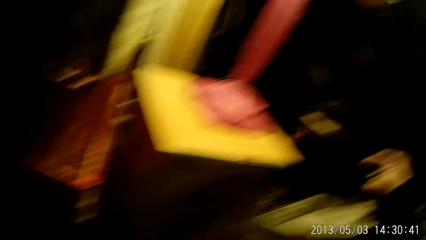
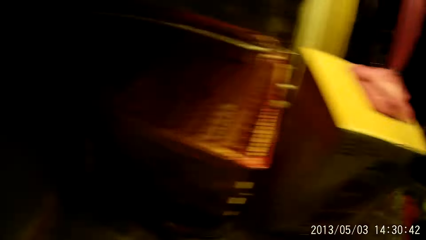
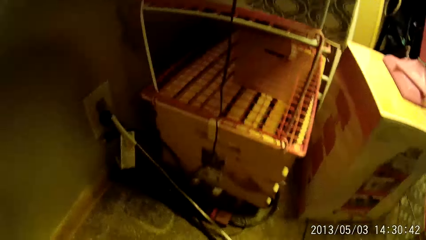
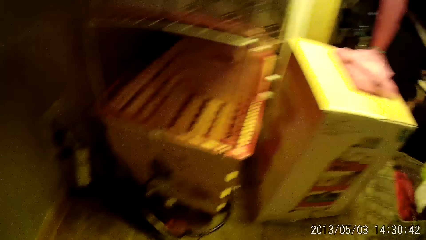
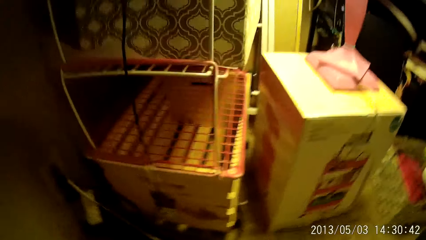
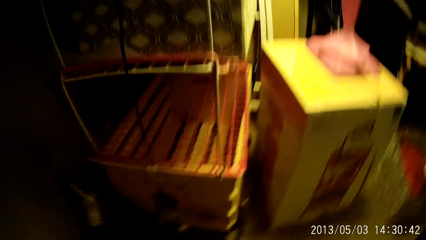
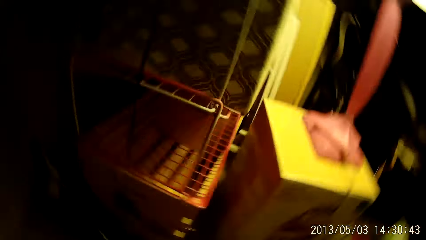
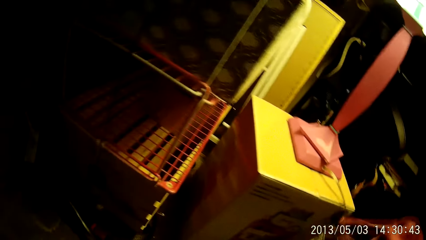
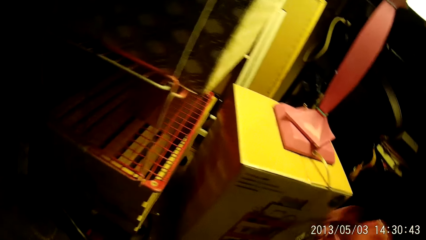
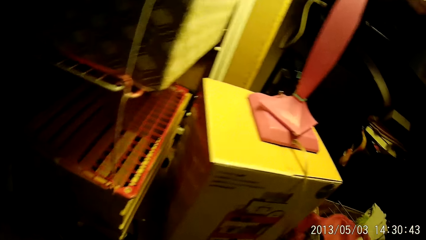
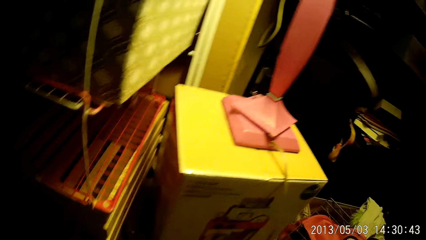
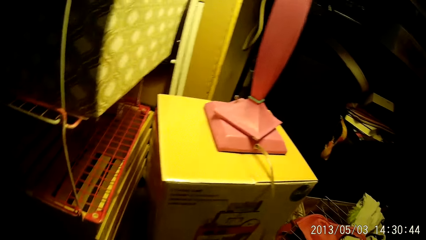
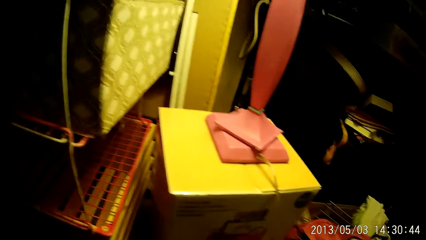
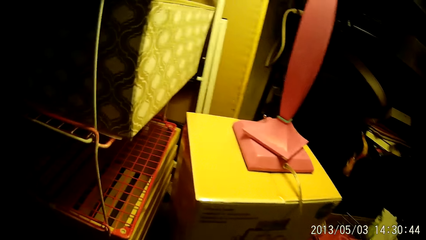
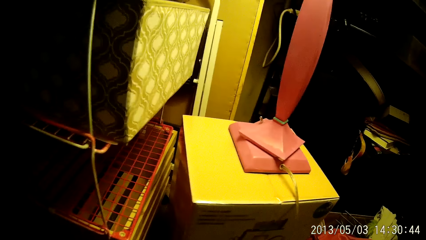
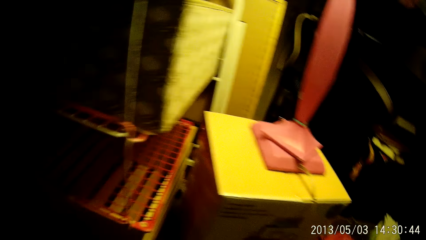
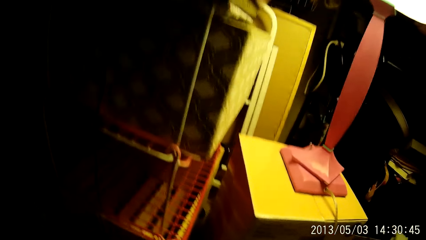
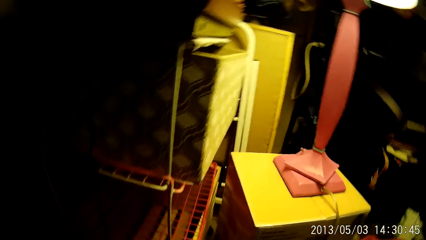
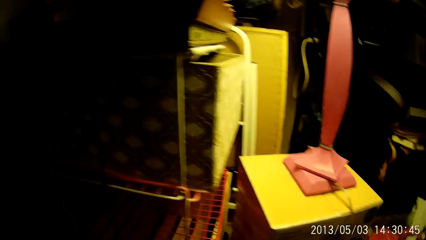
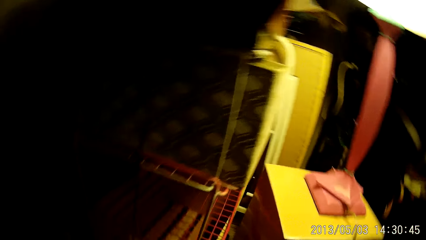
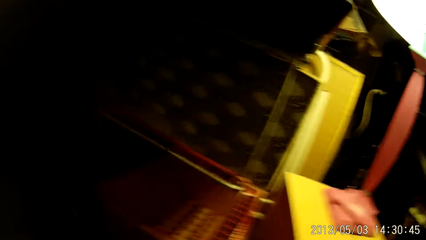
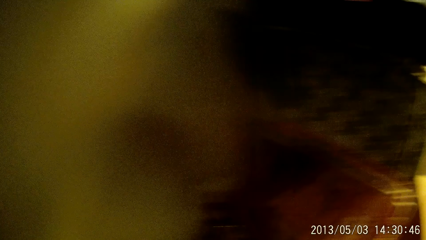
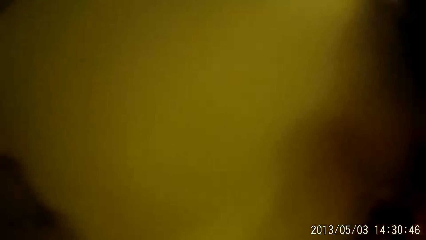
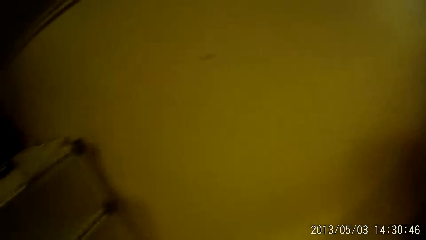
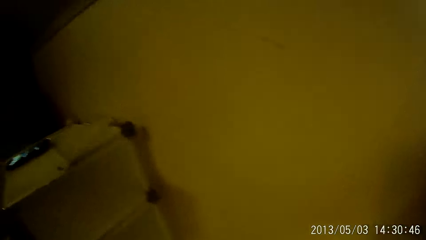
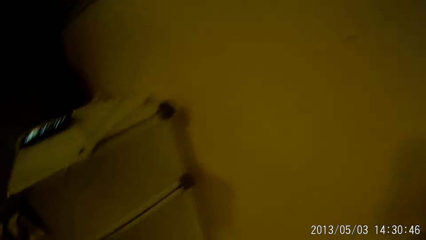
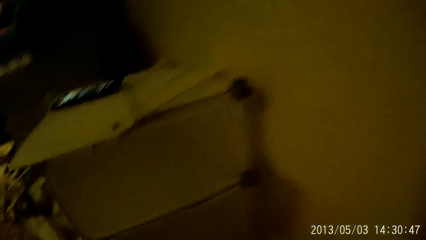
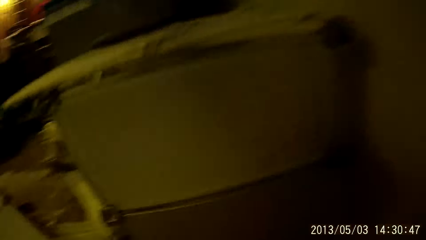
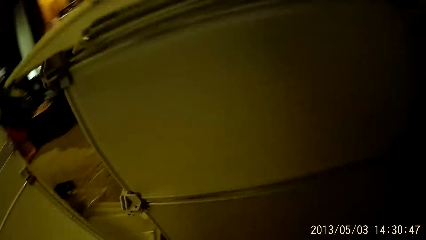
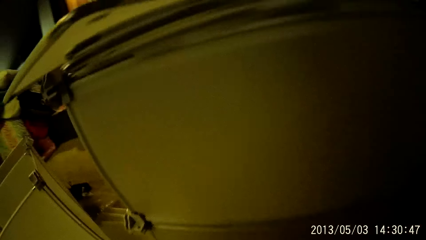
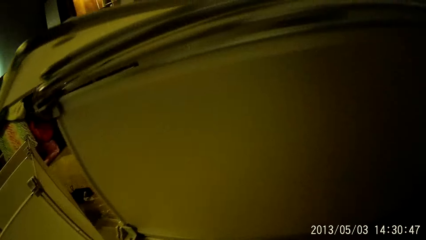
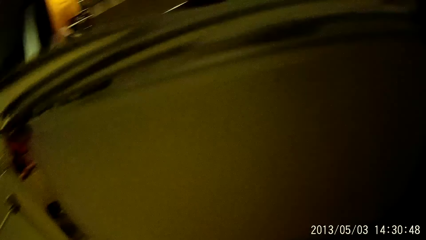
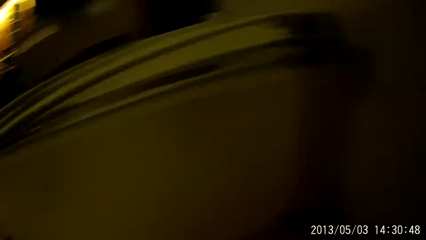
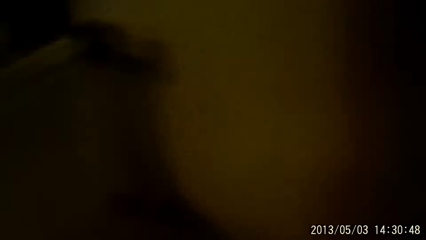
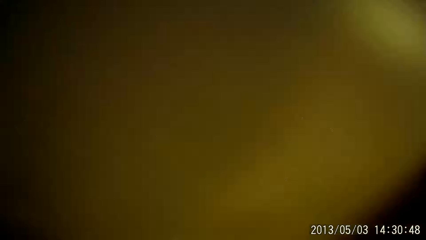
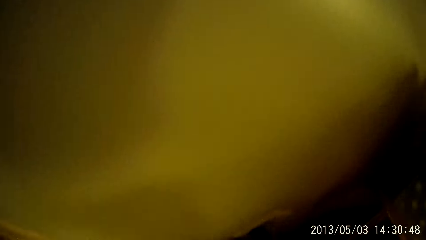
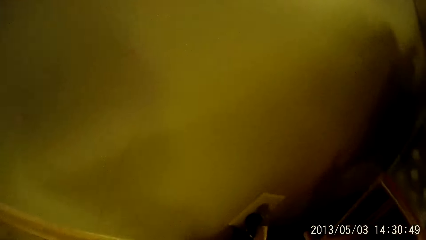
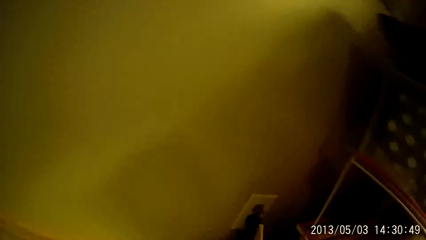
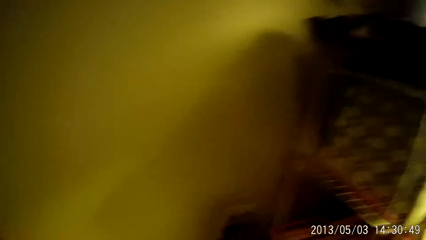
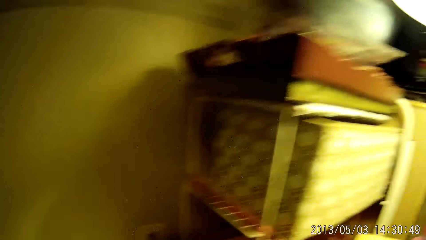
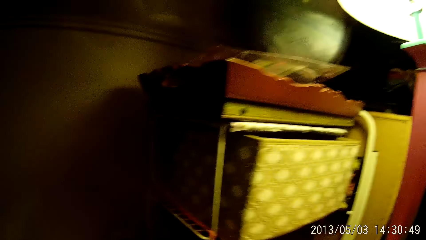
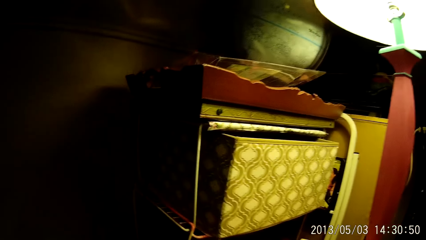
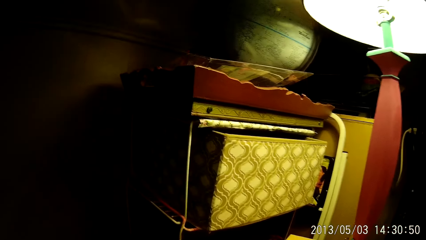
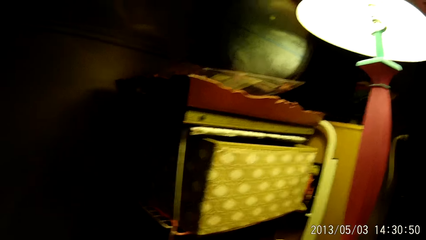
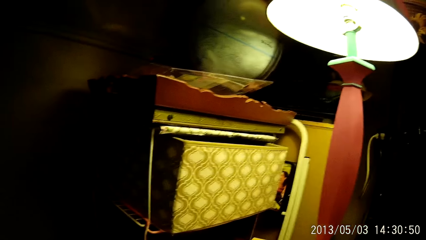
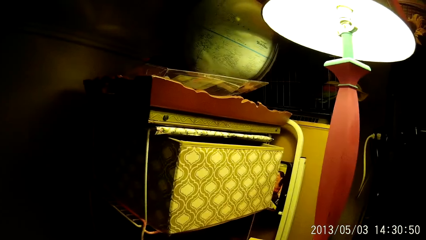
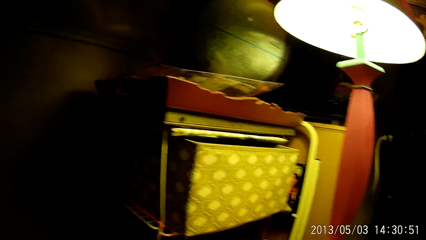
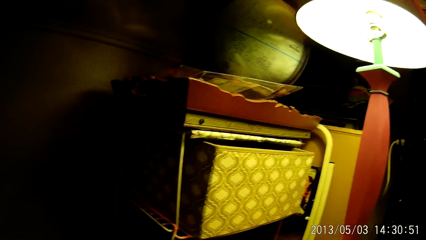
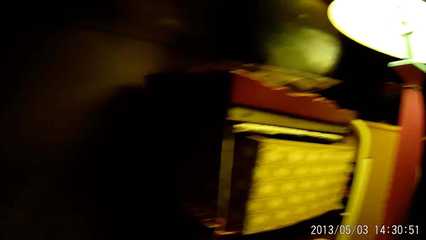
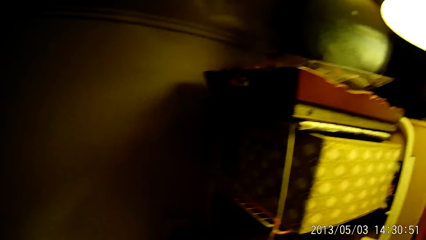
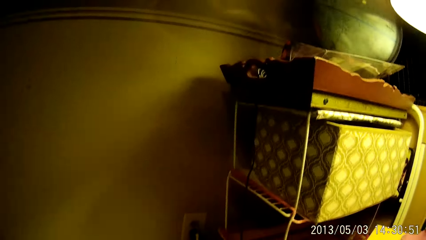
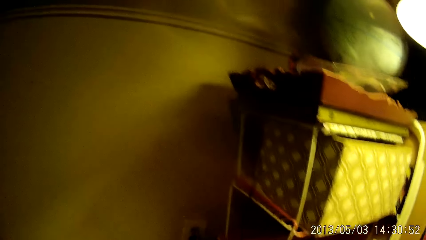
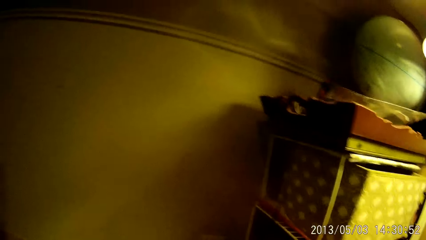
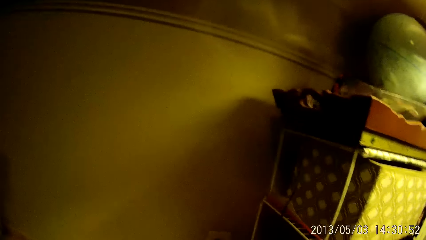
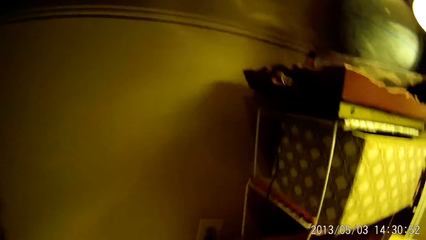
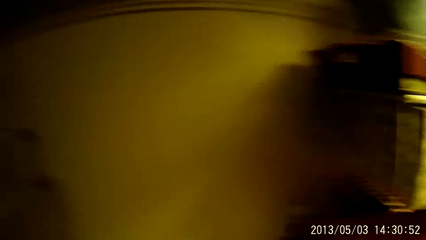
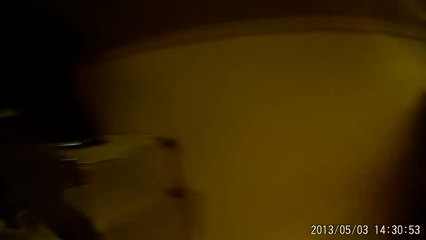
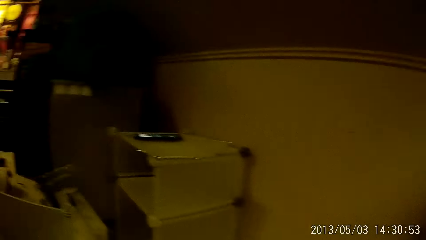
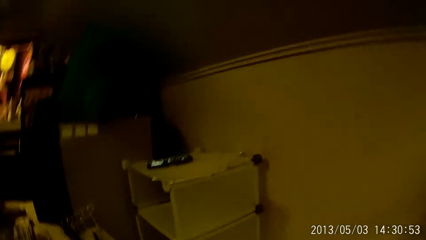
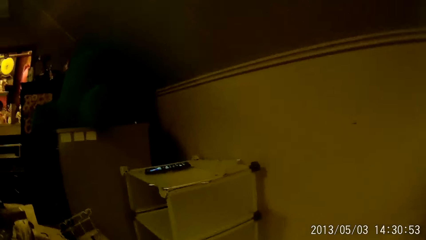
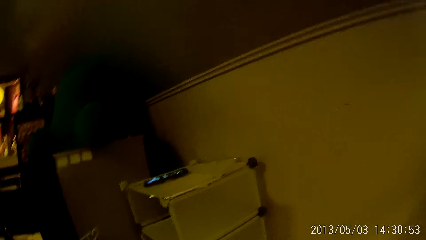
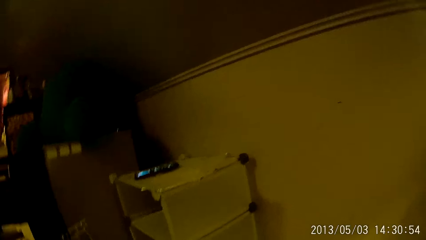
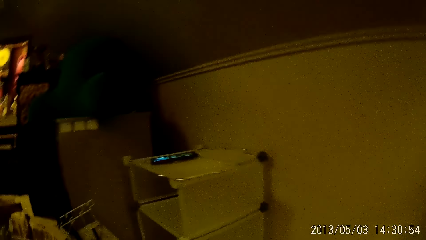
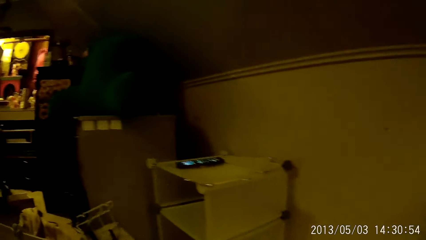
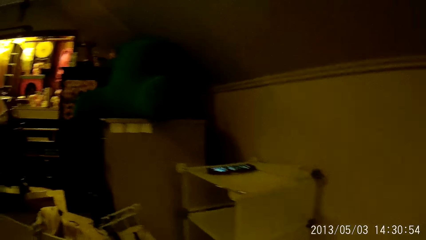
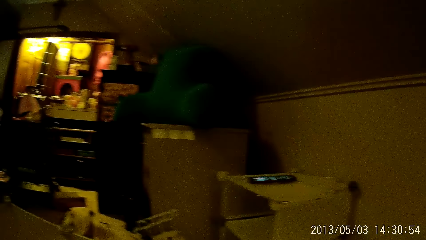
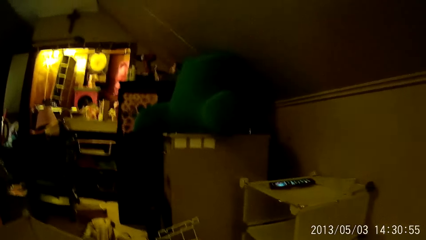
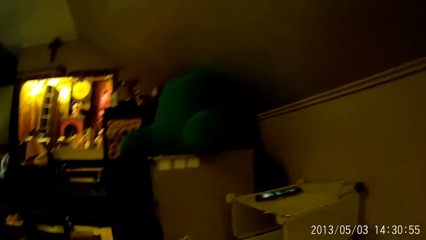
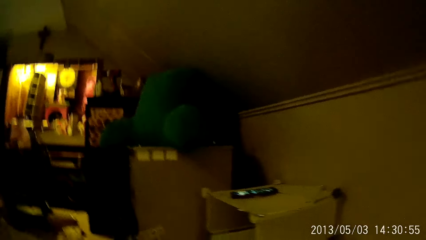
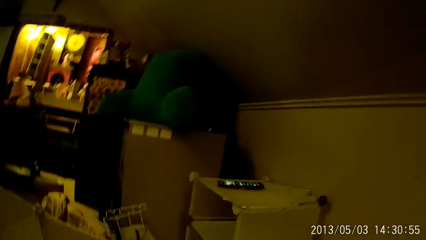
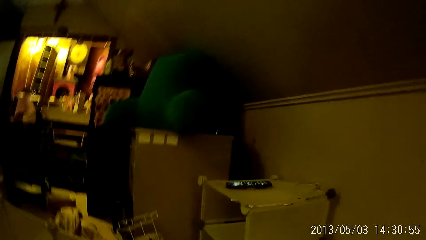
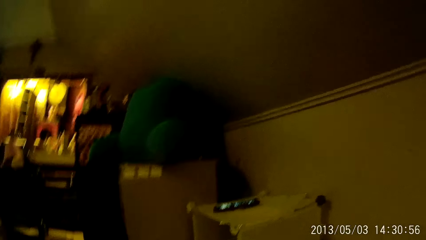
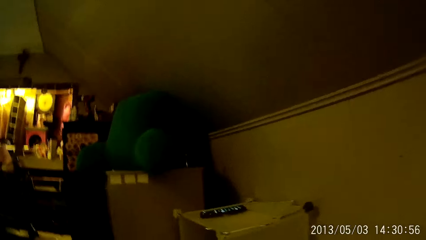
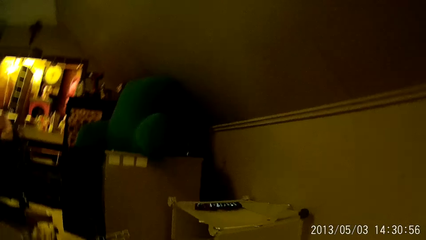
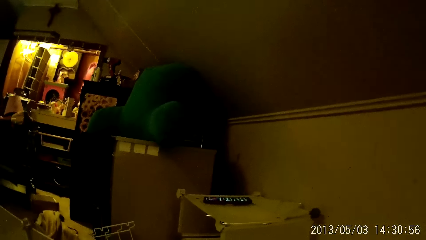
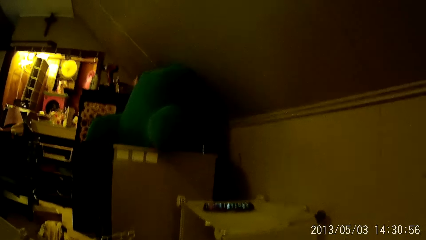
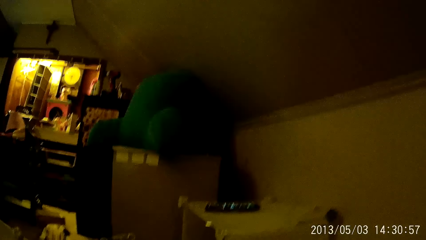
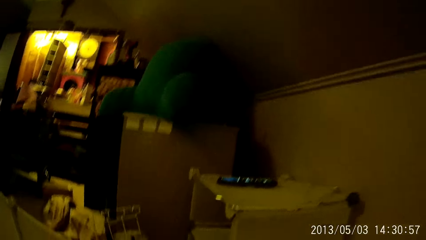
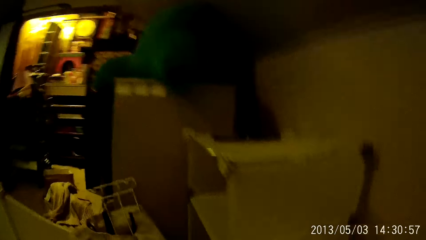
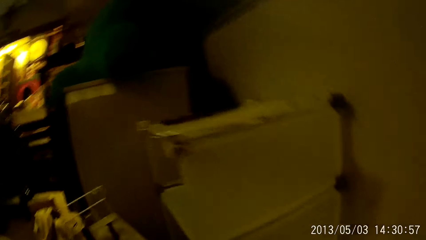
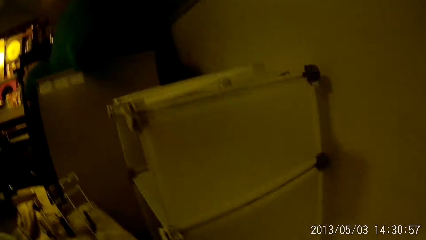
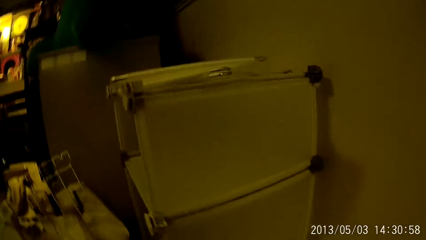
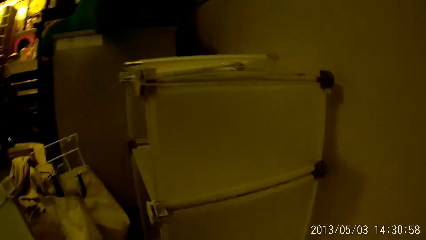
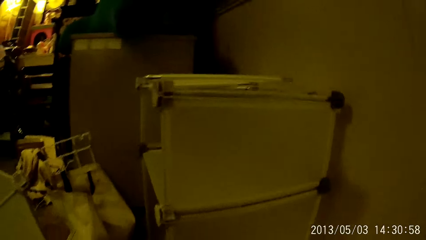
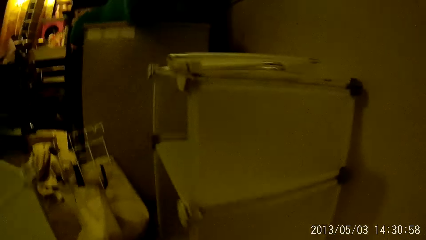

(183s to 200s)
The camera wearer throws a cloth into a box. They throw a cloth into the box again.
